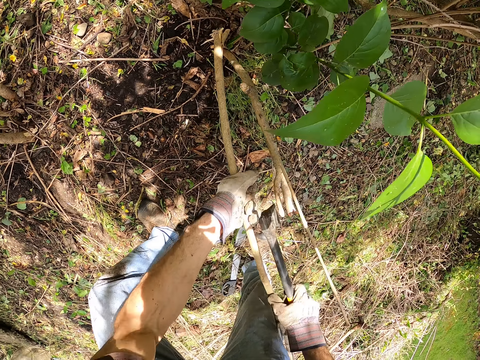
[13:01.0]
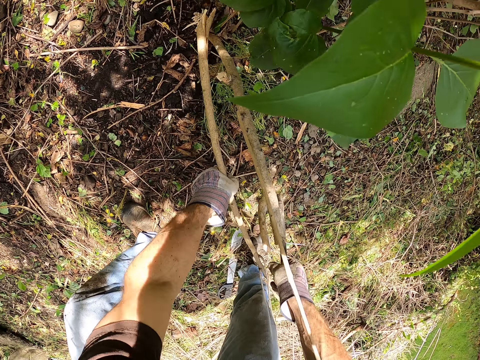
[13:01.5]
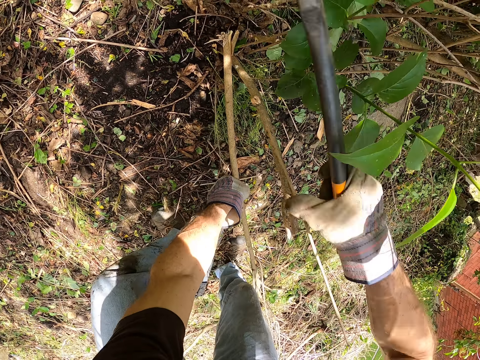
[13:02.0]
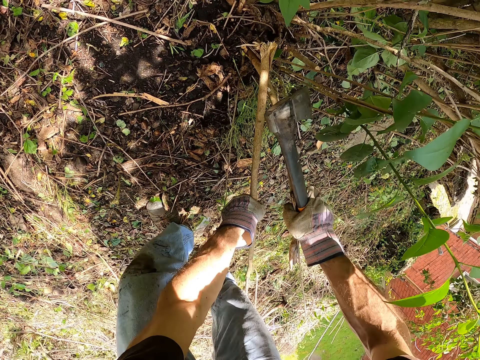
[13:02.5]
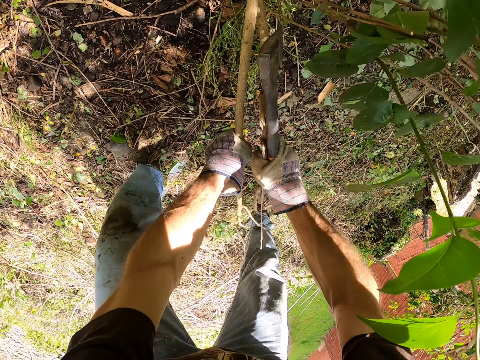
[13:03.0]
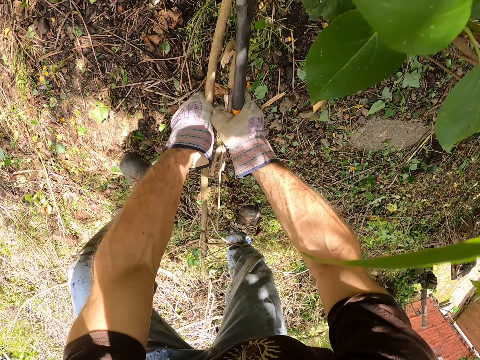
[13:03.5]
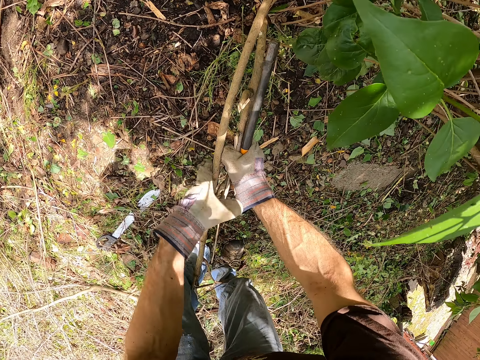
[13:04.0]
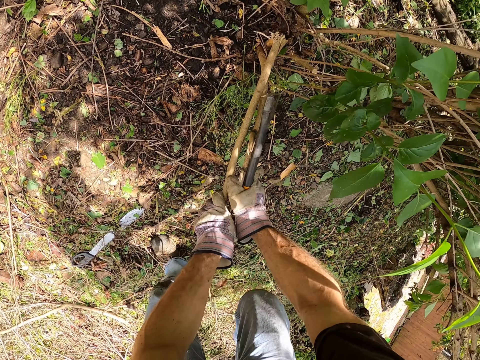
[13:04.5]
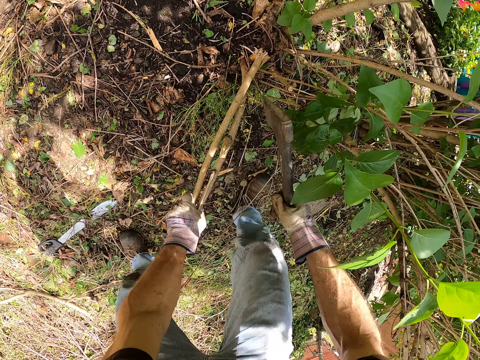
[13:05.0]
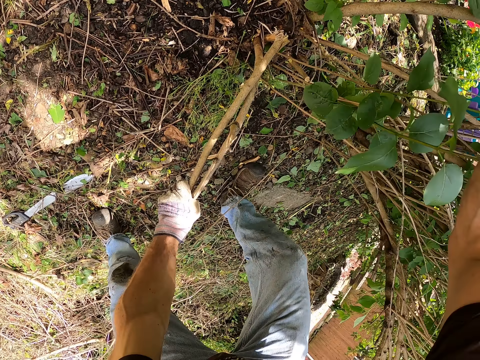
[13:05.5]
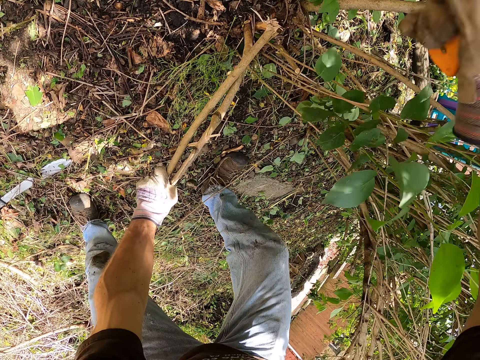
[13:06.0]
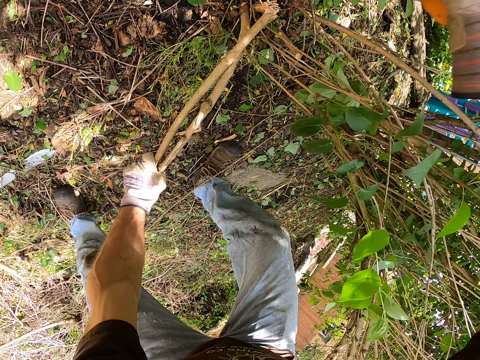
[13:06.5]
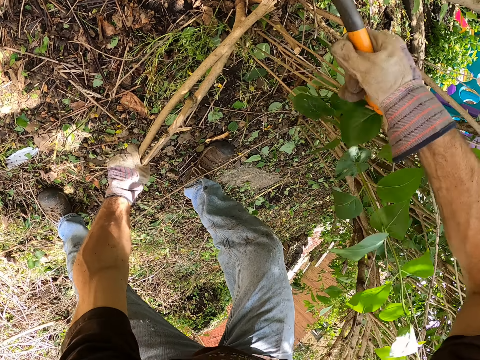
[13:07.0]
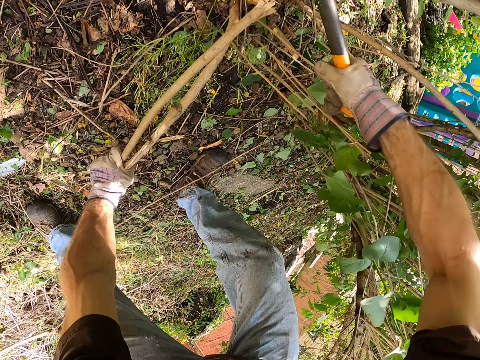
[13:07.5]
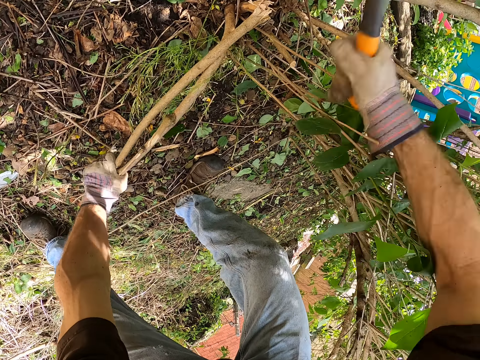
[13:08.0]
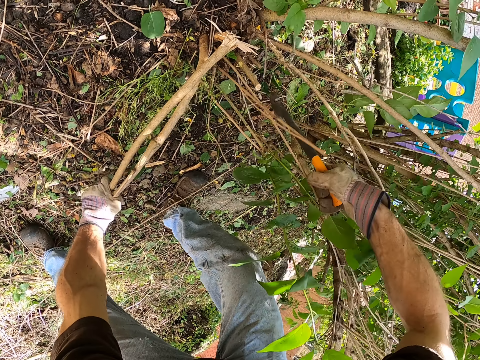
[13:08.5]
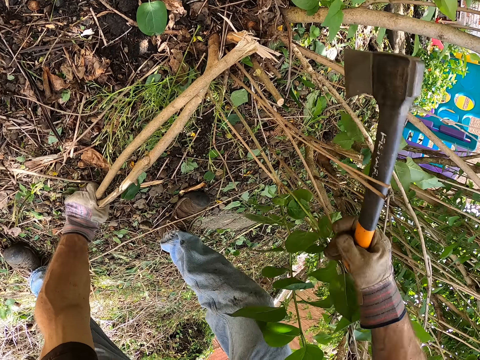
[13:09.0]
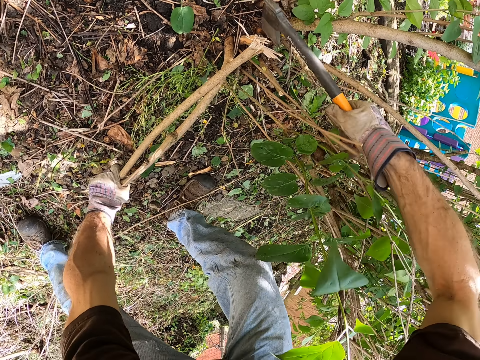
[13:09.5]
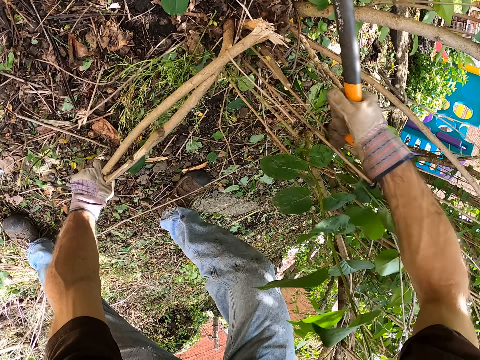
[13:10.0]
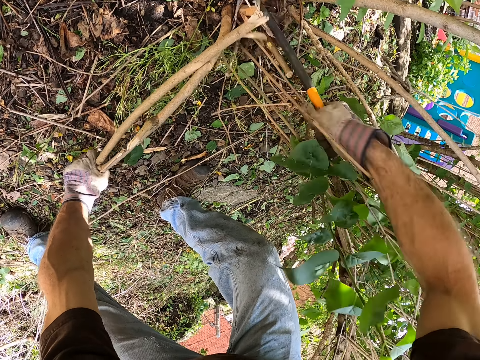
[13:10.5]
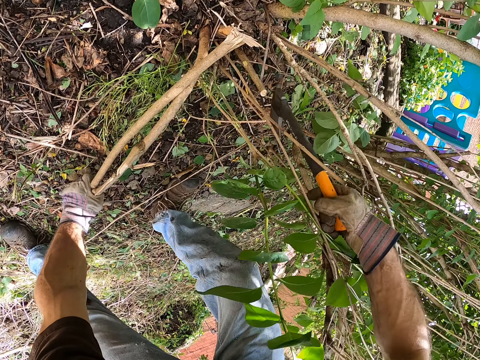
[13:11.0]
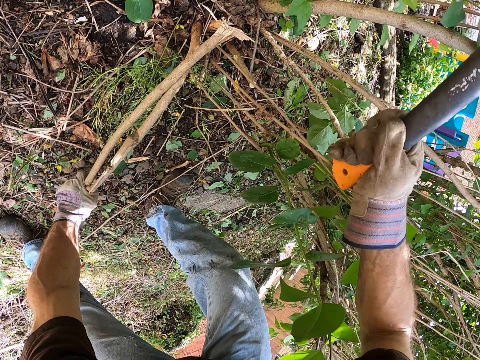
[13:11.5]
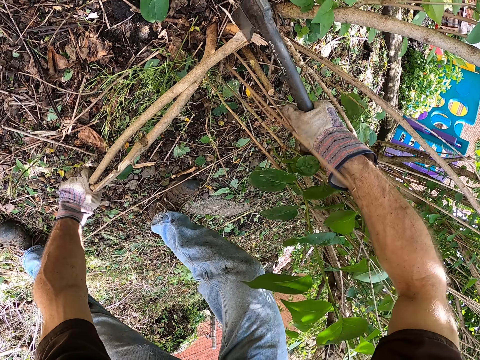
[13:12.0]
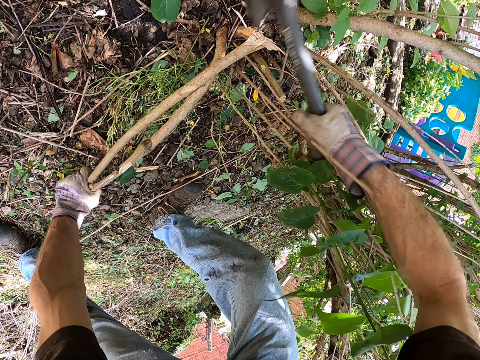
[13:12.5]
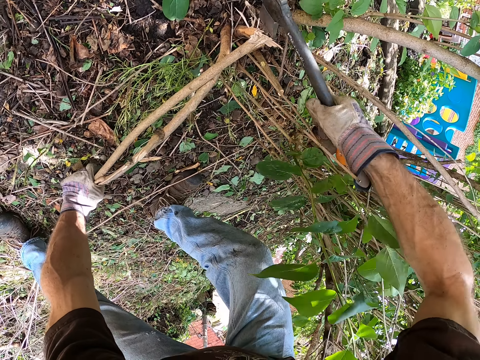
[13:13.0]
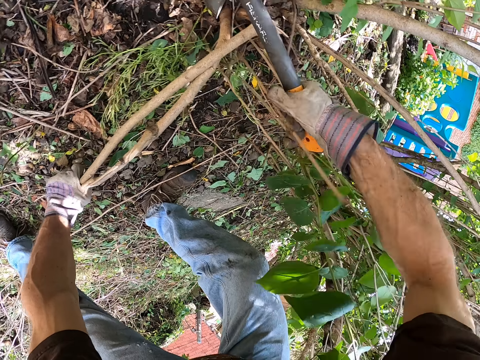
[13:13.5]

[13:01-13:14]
The camera wearer holds the tree stem branch with his hands. He cuts the tree stem with the axe in his right hand.

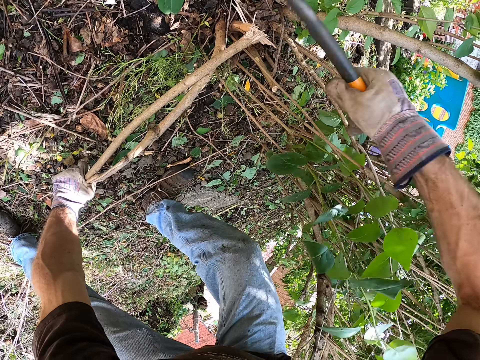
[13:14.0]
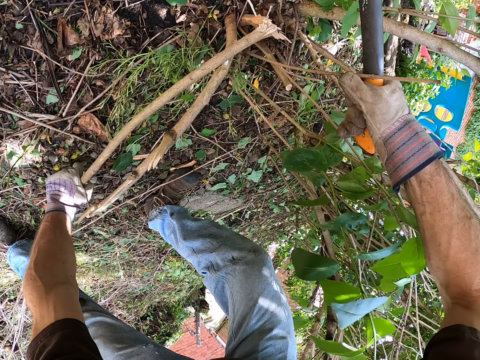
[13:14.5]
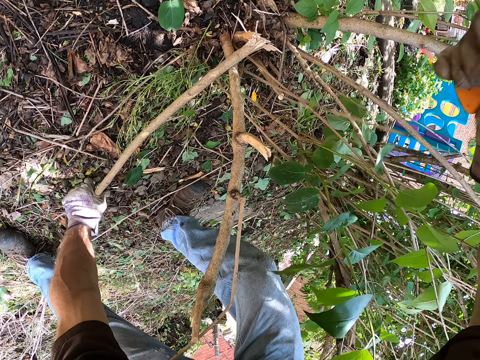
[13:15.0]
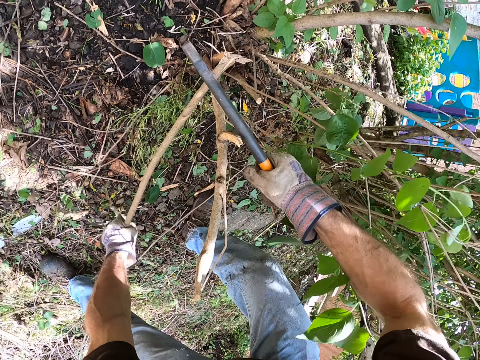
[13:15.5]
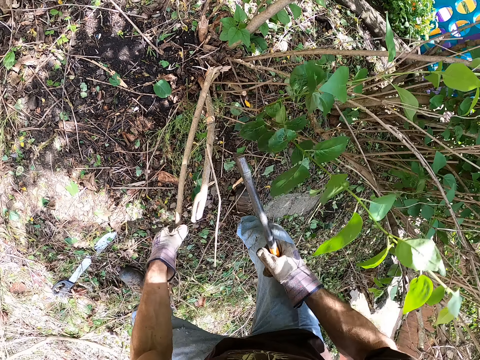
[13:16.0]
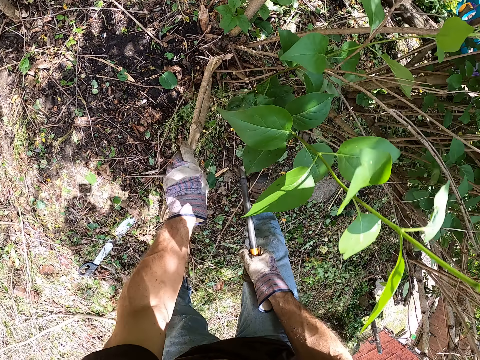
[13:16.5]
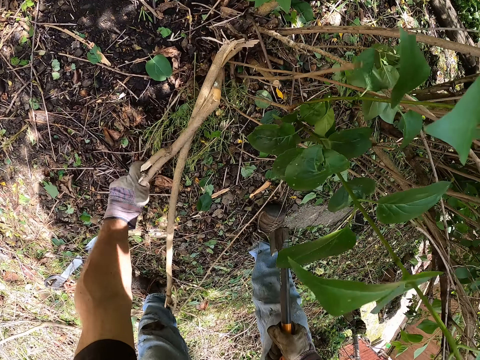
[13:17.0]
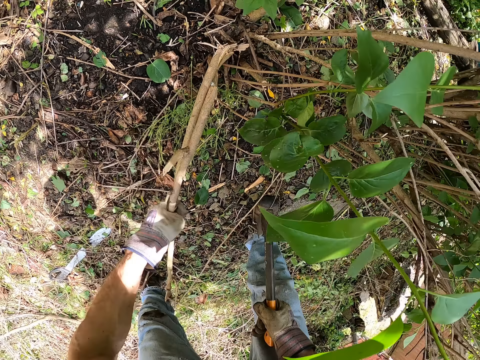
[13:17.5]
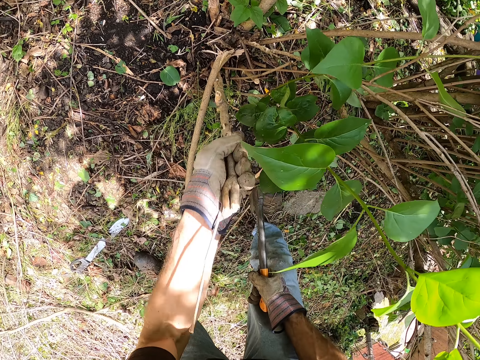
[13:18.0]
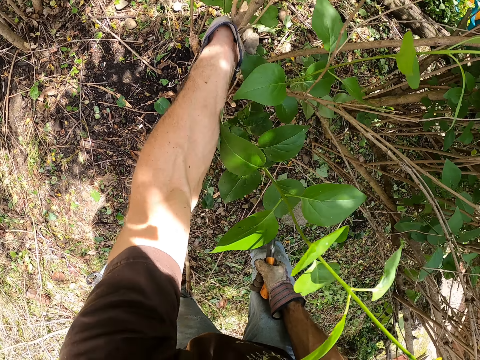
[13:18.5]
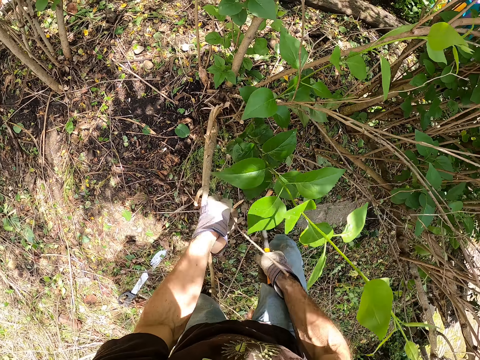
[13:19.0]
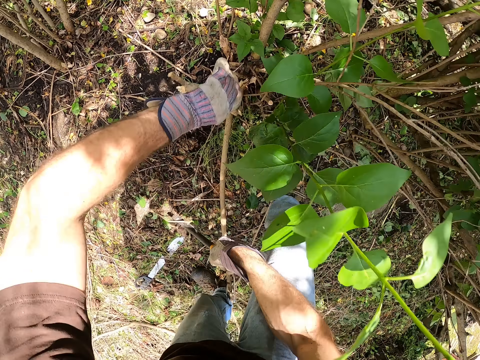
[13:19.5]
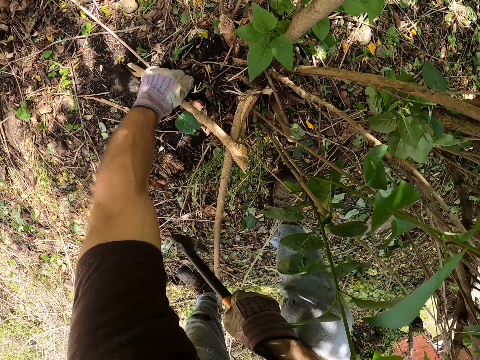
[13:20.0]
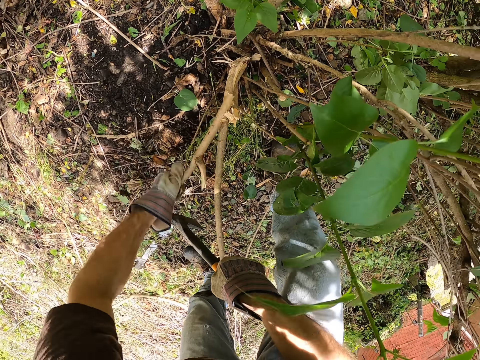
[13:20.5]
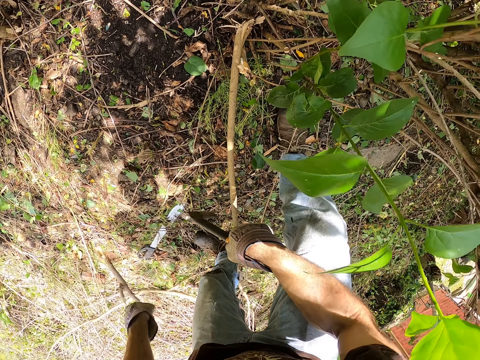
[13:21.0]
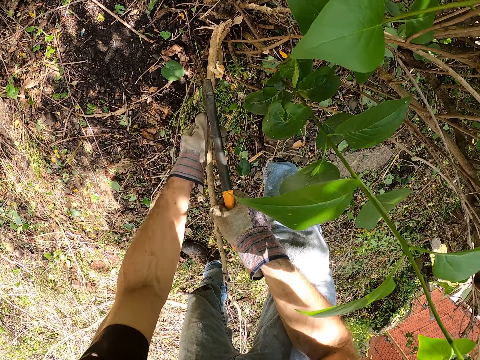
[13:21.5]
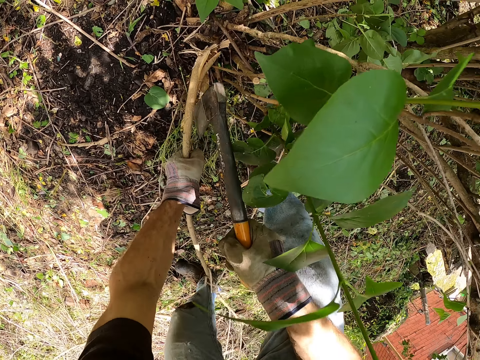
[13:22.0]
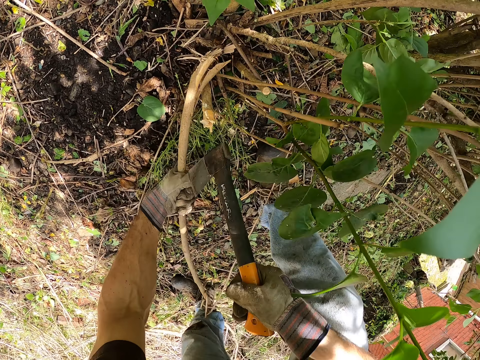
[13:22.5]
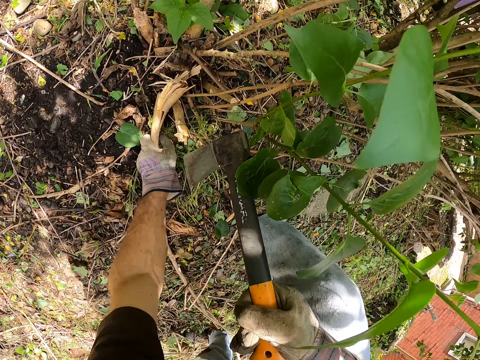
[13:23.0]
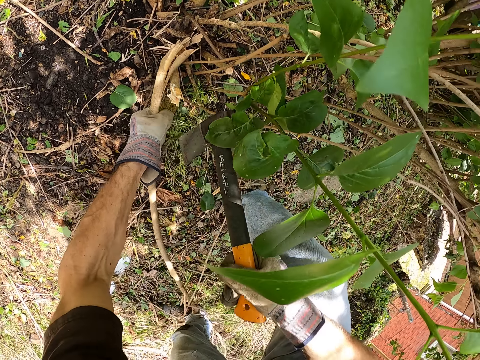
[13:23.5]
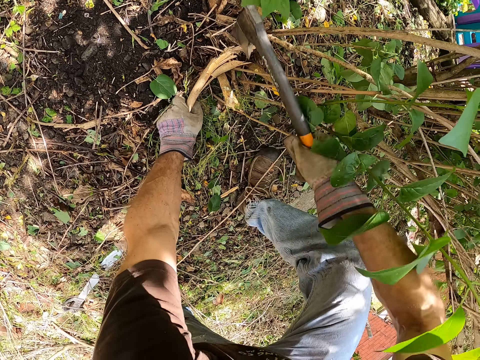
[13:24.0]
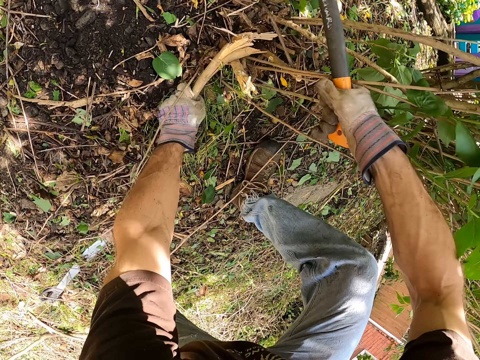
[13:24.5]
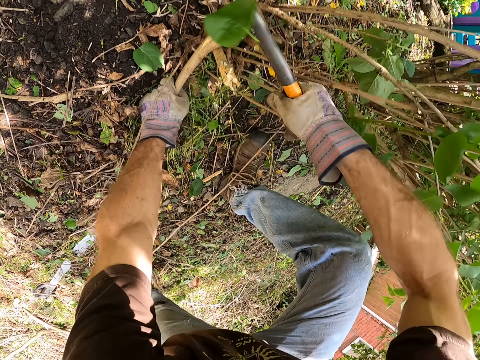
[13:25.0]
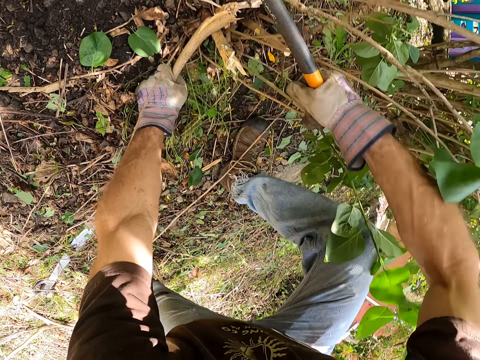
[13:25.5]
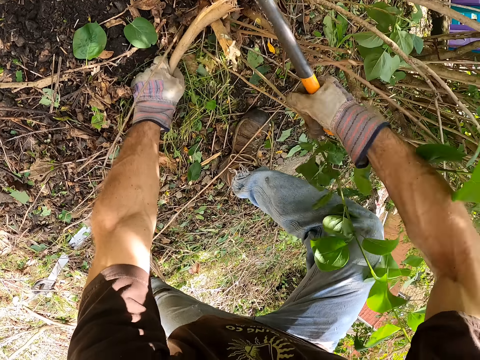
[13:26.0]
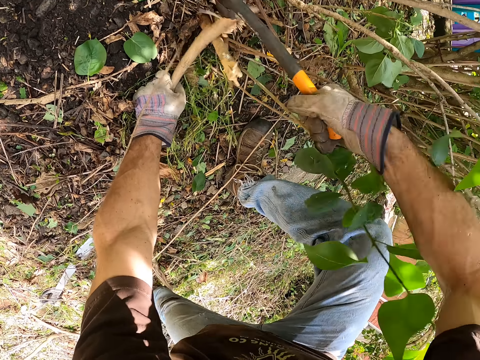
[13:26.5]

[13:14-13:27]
The camera wearer breaks the tree stem with his right hand. He drops the wood. He presses another wood down. He holds the tree stem with his hands. He cuts the tree stem with the axe in his right hand.
